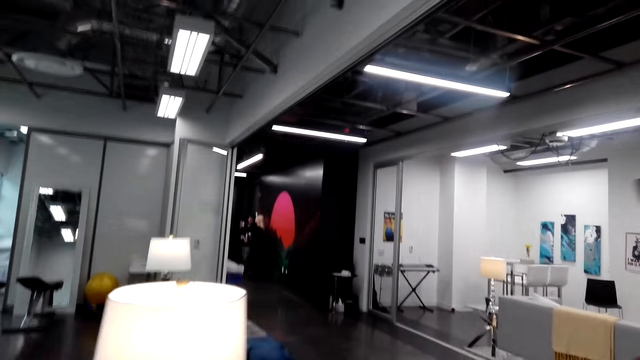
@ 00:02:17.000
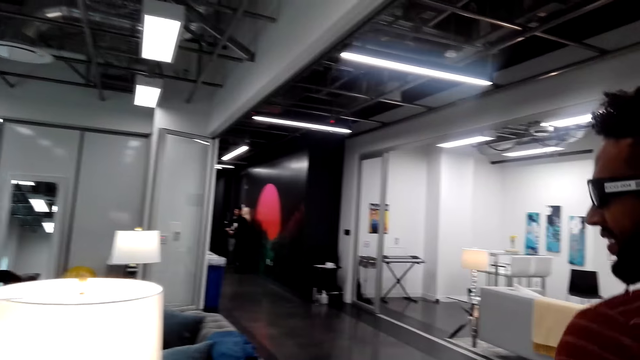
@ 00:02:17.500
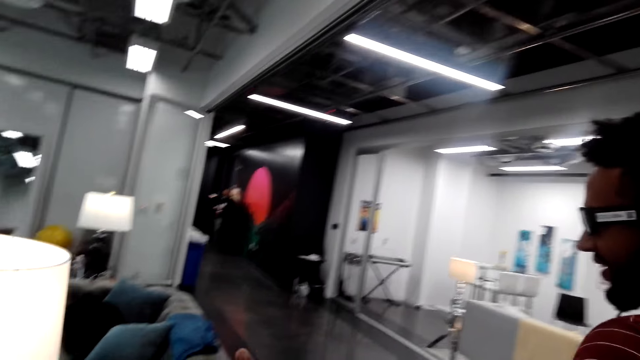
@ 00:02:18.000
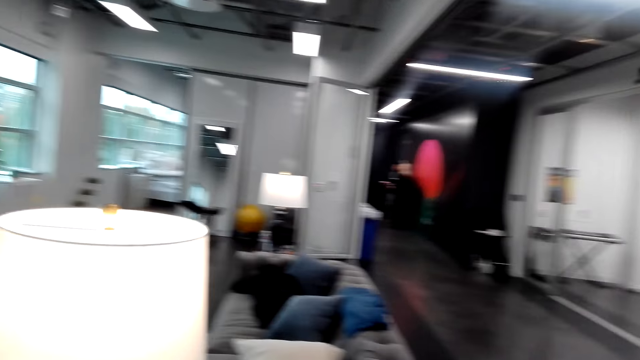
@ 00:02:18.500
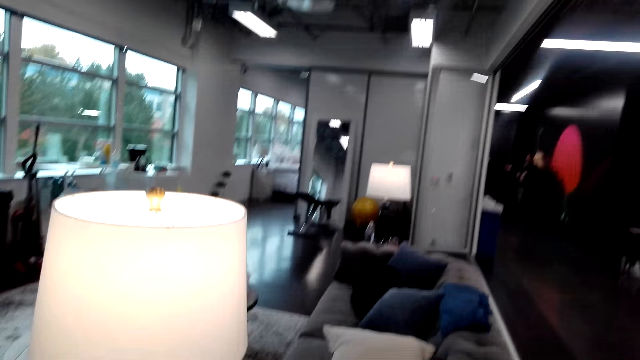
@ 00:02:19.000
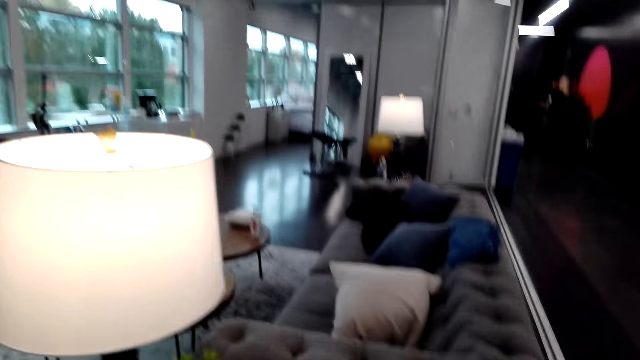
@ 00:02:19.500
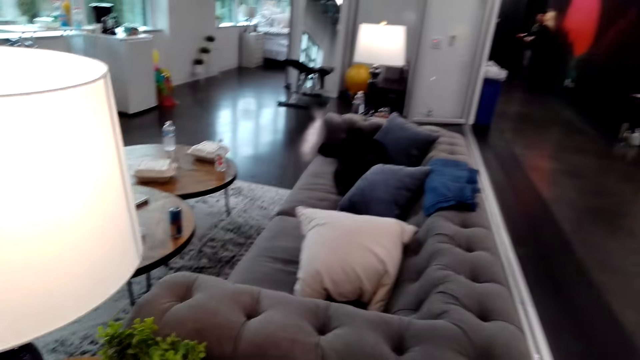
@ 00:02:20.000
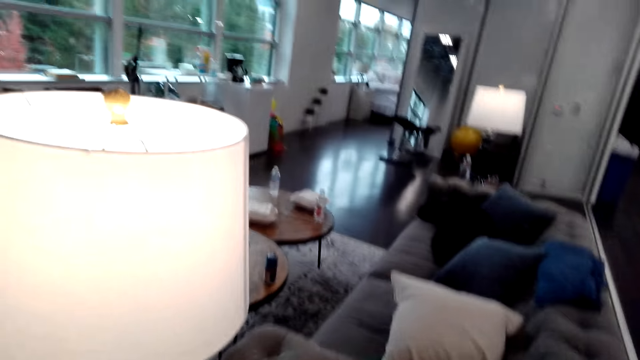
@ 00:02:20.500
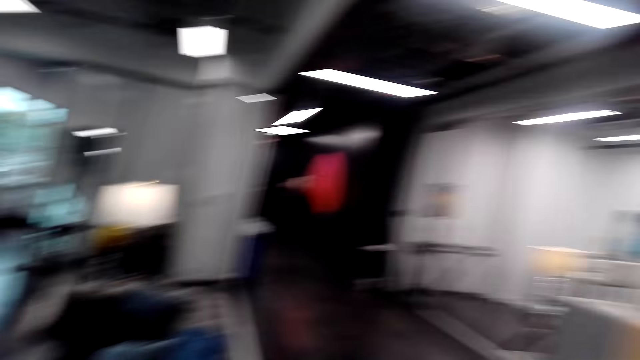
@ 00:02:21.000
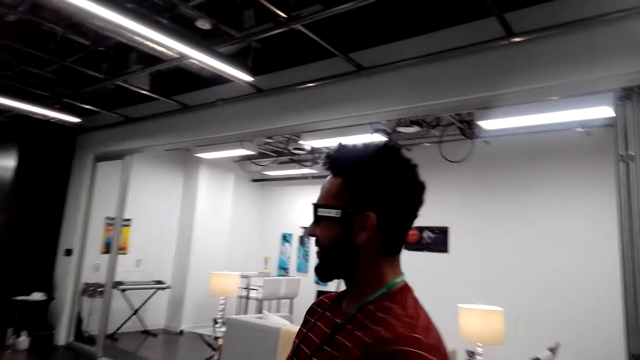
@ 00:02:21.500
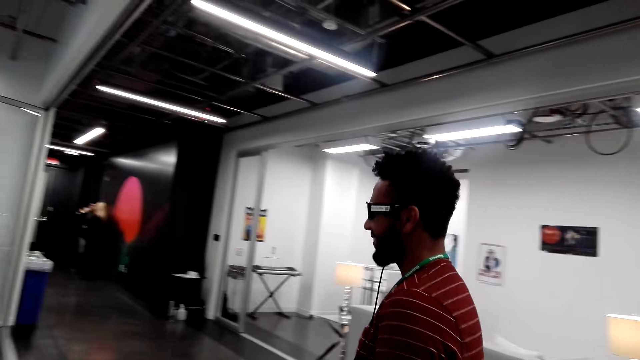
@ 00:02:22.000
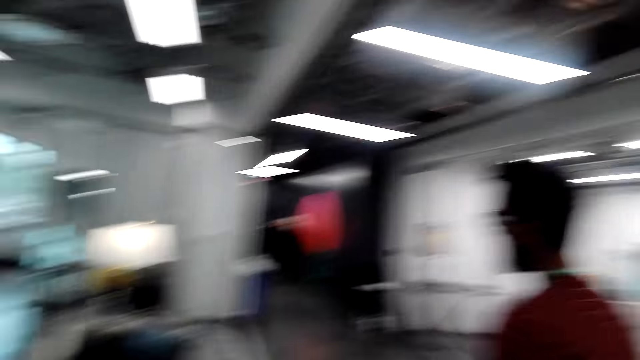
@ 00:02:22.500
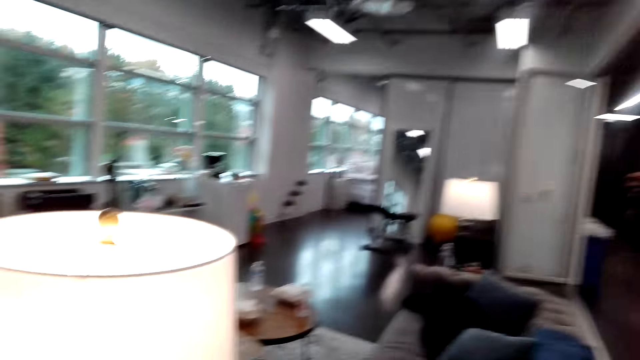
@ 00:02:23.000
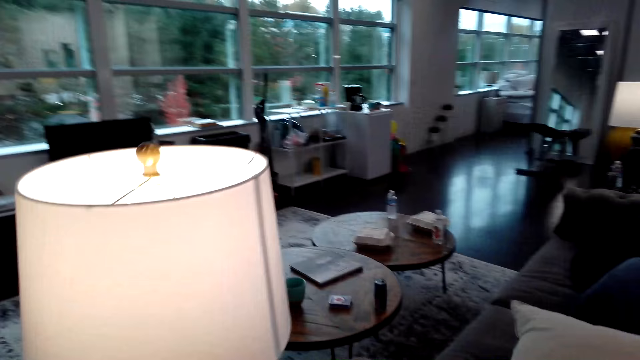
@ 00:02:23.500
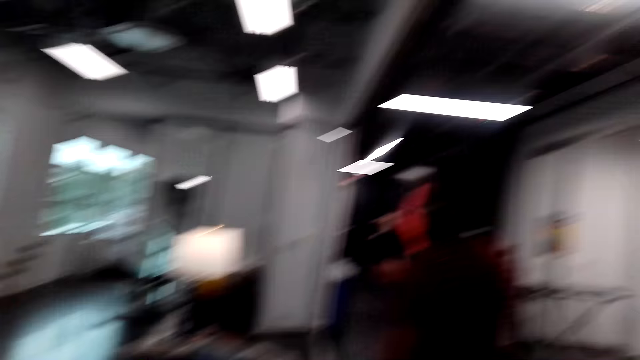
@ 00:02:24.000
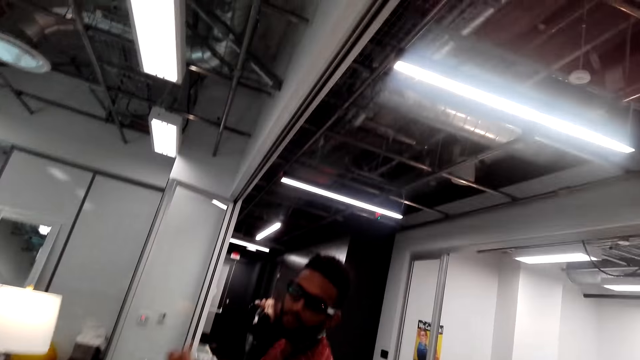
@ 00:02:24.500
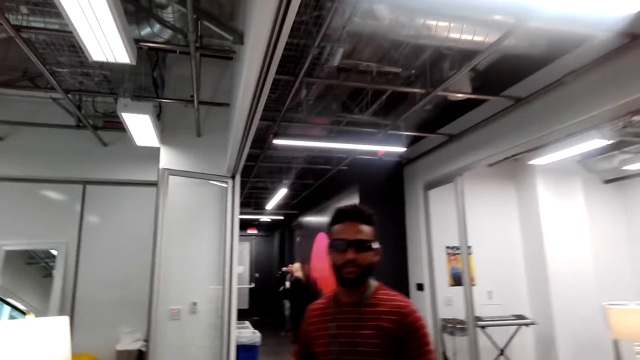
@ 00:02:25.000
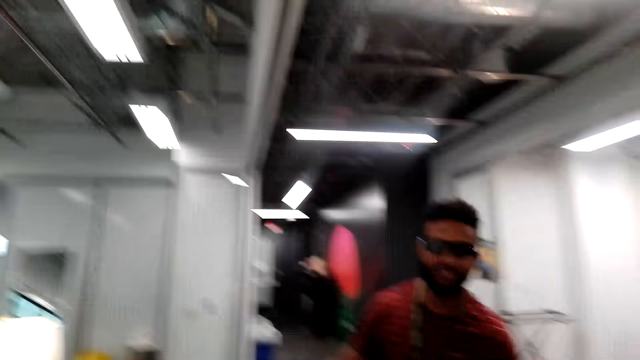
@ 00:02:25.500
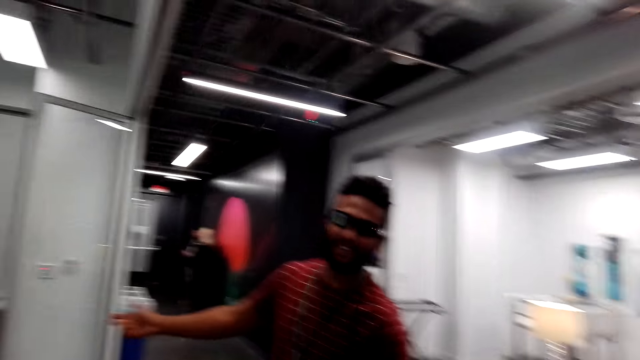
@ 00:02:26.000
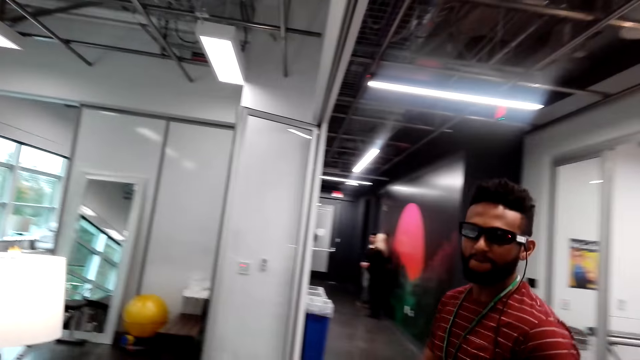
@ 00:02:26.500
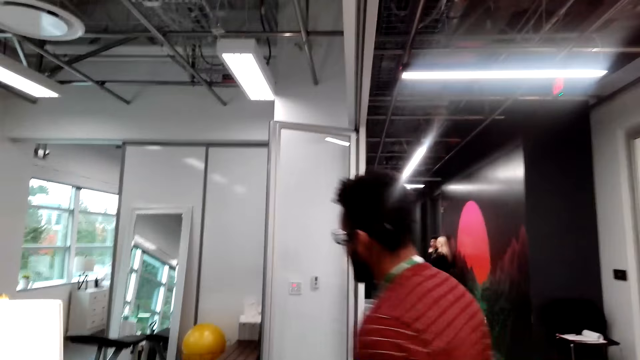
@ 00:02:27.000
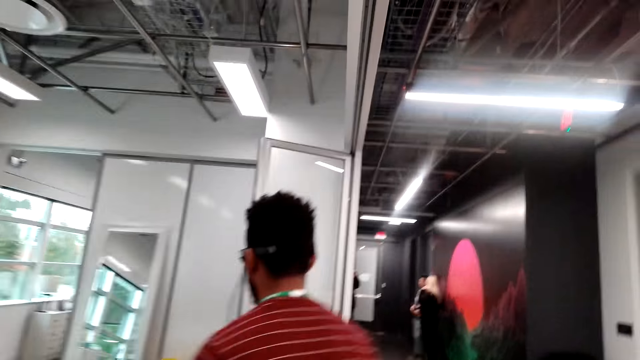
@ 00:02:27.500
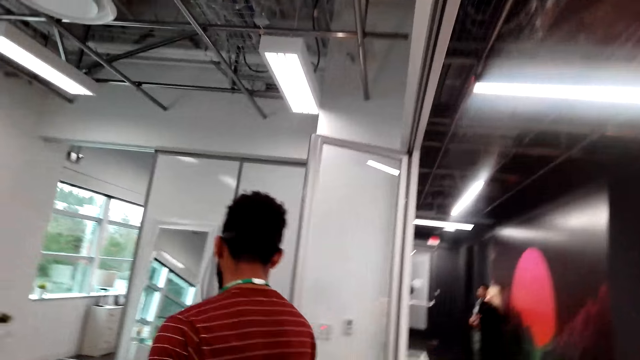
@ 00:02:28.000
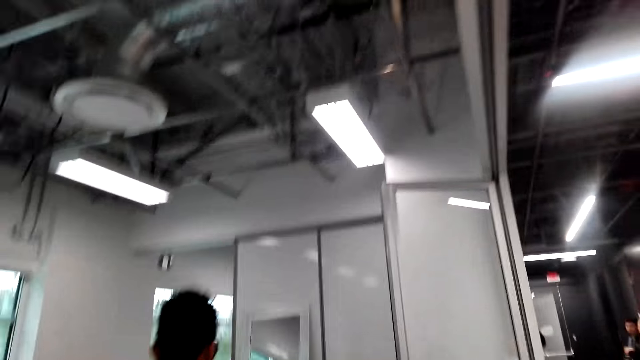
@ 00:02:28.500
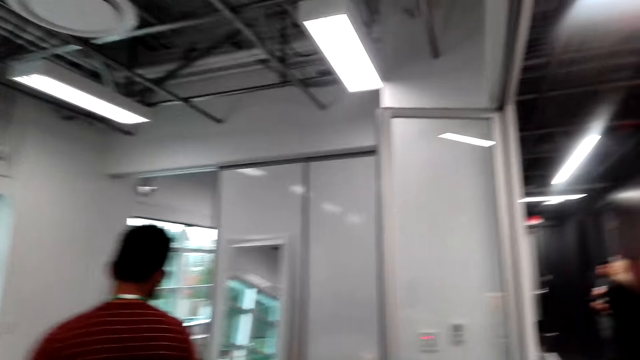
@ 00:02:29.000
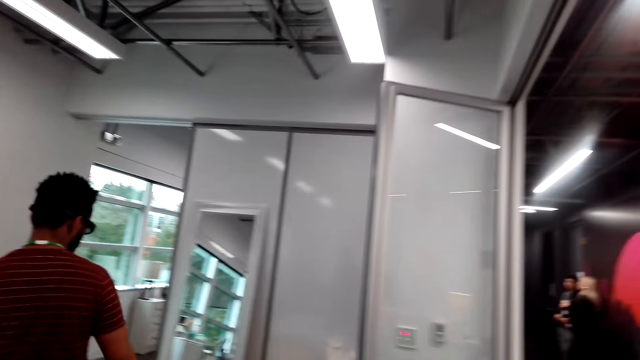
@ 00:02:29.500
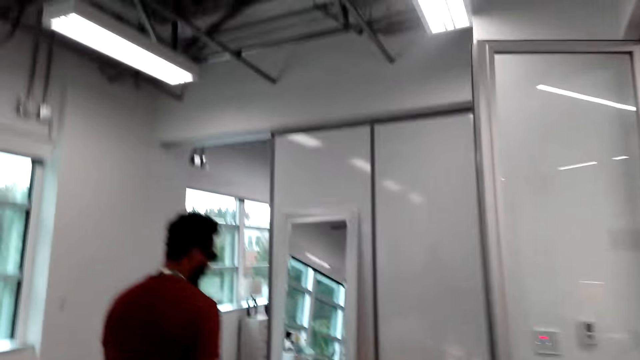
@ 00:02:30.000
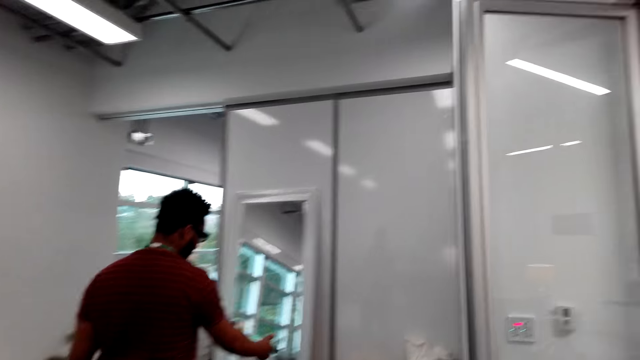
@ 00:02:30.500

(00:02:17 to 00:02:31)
The camera wearer interacts with a person.

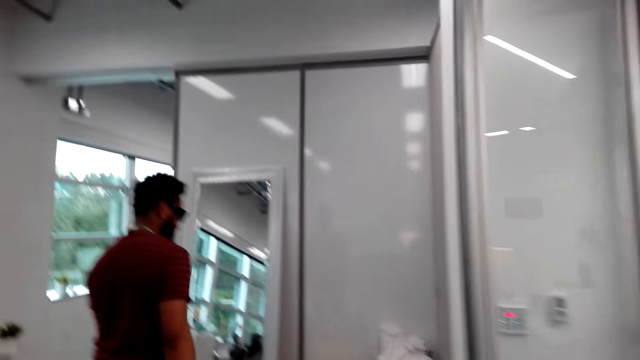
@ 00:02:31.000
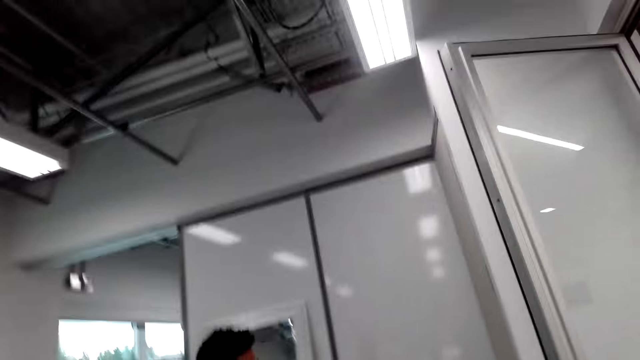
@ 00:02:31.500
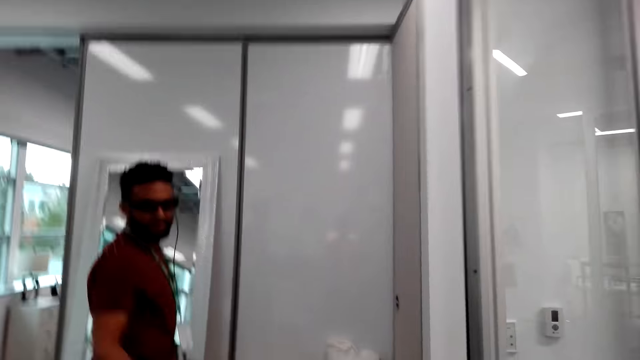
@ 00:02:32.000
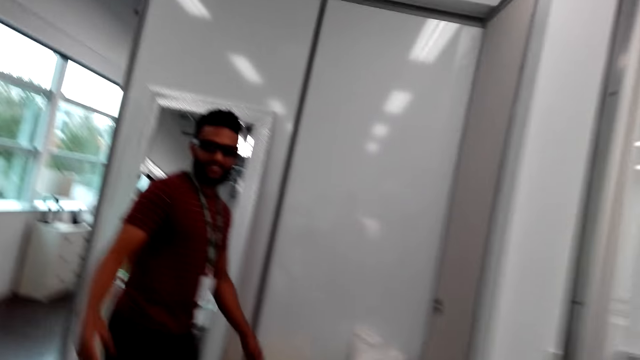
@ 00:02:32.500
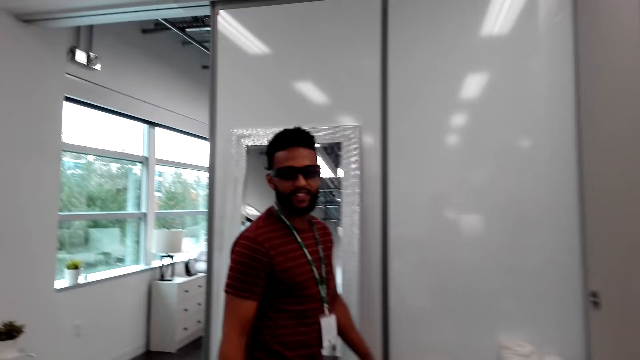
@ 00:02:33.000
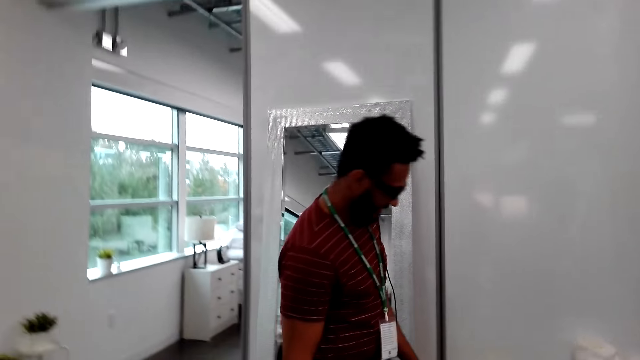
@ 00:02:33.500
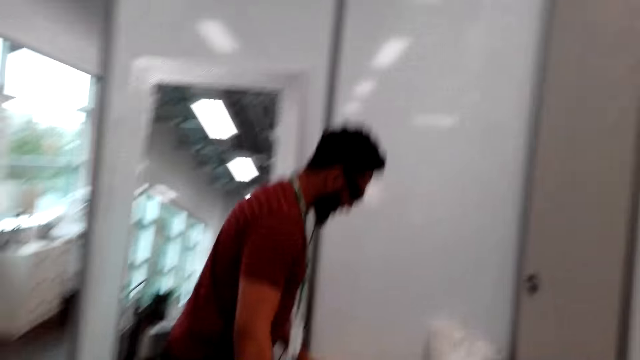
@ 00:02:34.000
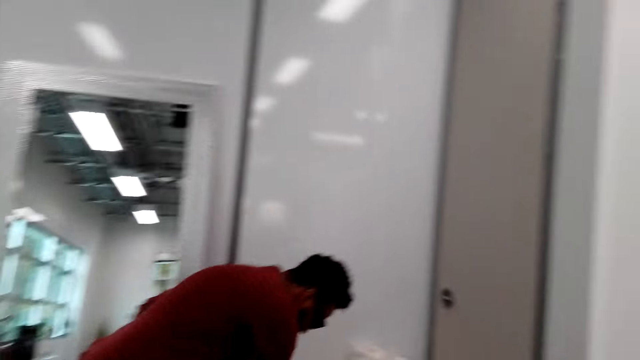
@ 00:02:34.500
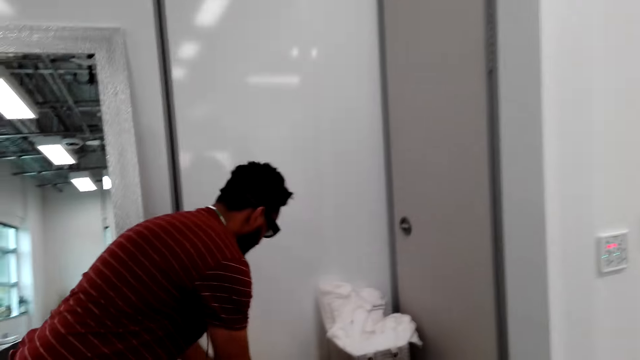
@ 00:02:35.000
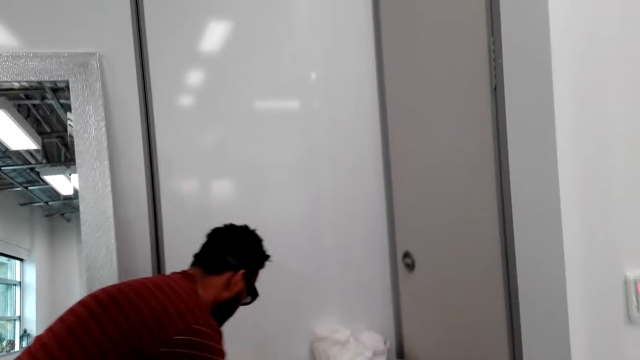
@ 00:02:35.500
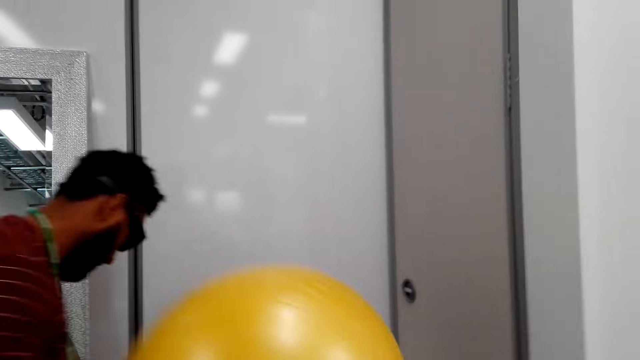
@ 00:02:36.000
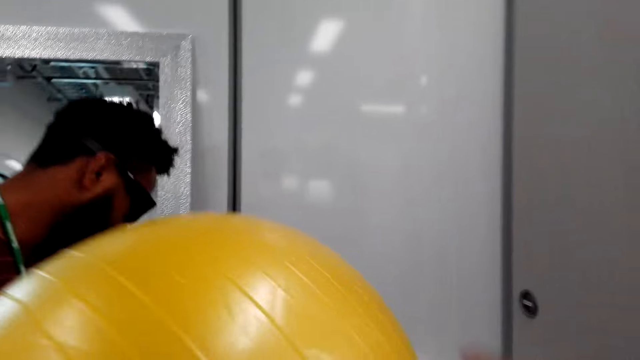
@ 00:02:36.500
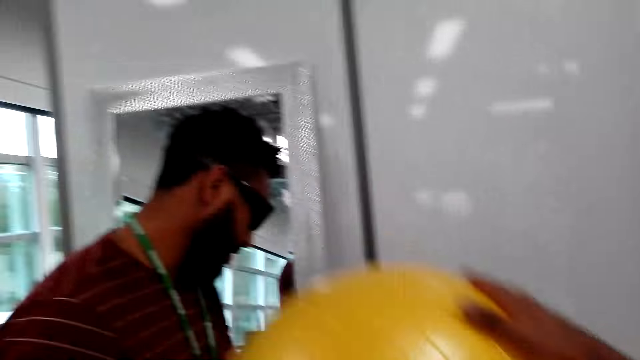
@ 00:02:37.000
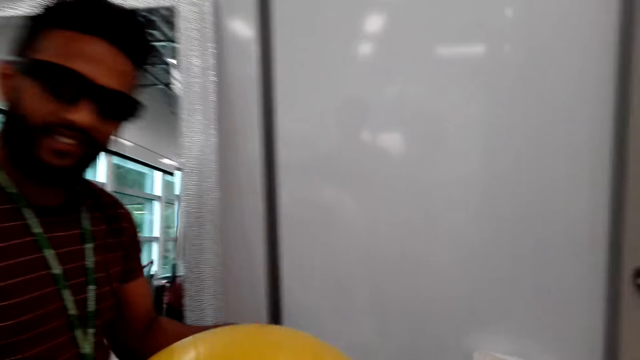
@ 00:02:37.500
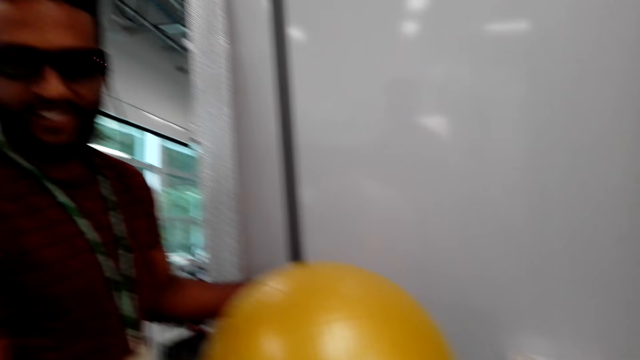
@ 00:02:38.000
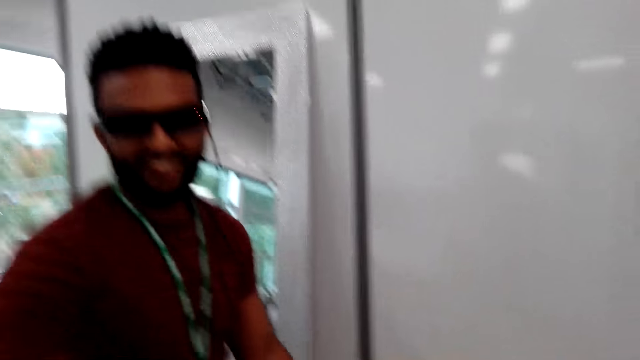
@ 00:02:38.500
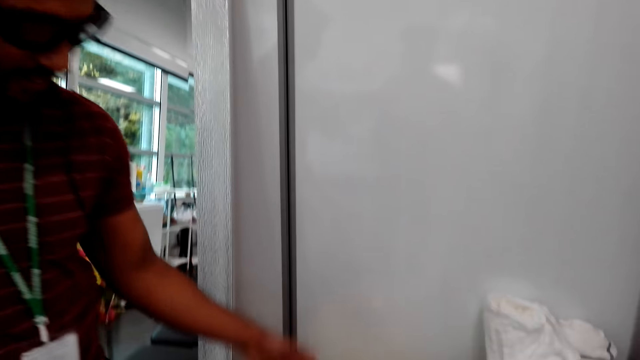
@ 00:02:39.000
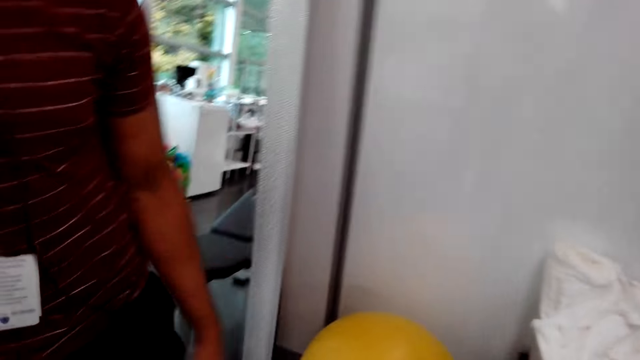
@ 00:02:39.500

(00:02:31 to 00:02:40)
A man dialogs with the camera wearer. The man picks up an exercise ball. The man dialogs with the camera wearer. The camera wearer touches the exercise ball.
